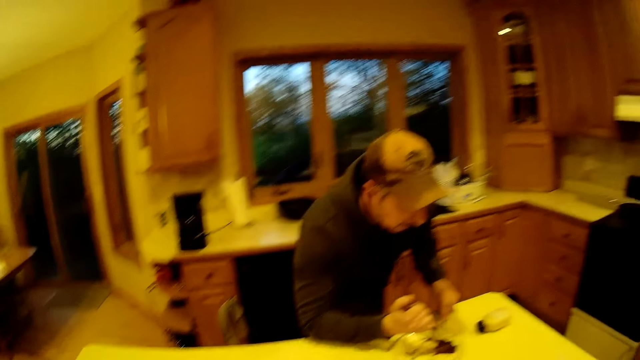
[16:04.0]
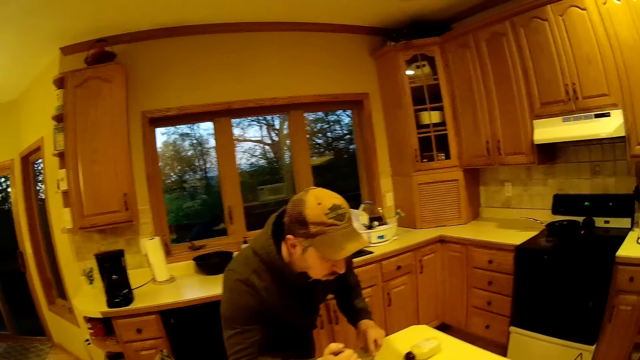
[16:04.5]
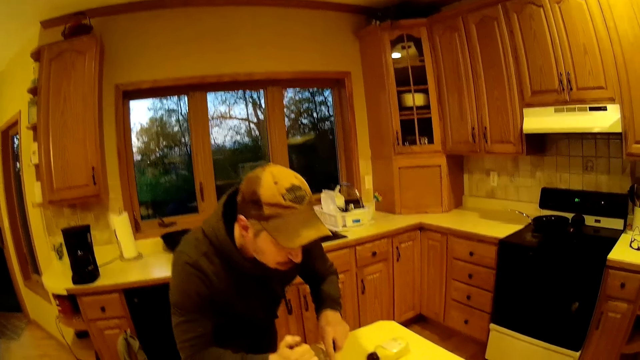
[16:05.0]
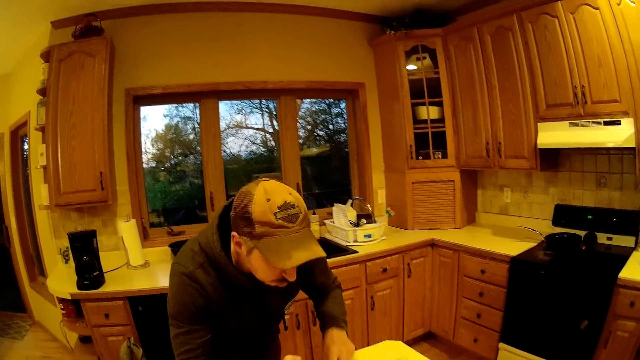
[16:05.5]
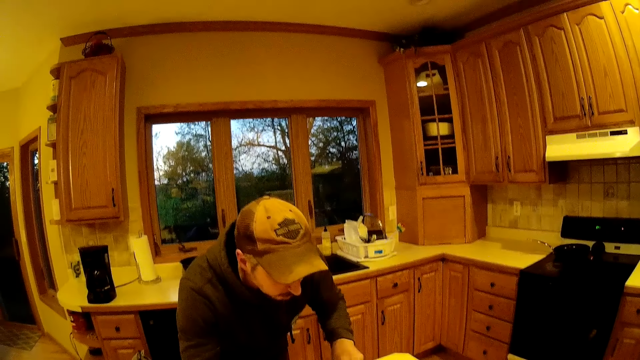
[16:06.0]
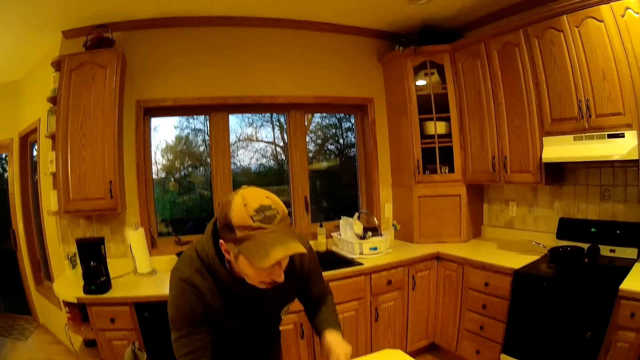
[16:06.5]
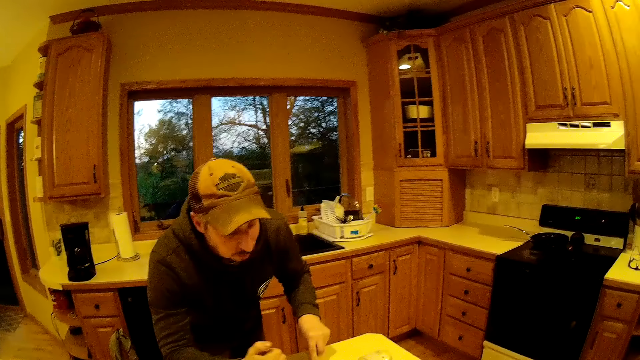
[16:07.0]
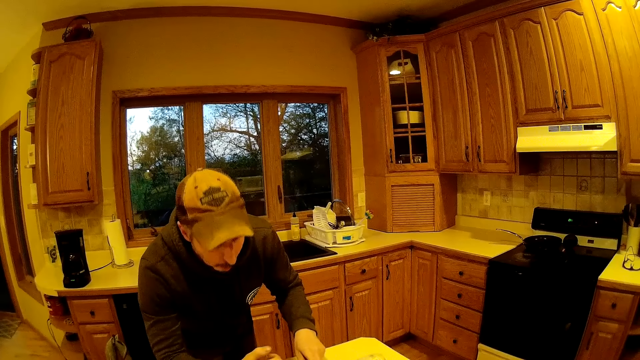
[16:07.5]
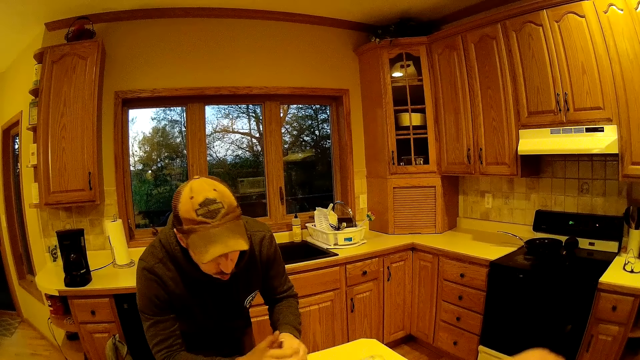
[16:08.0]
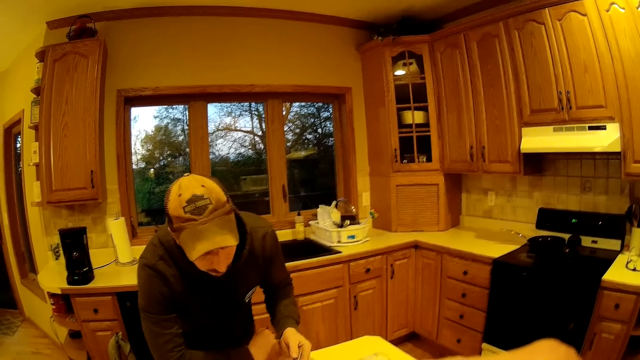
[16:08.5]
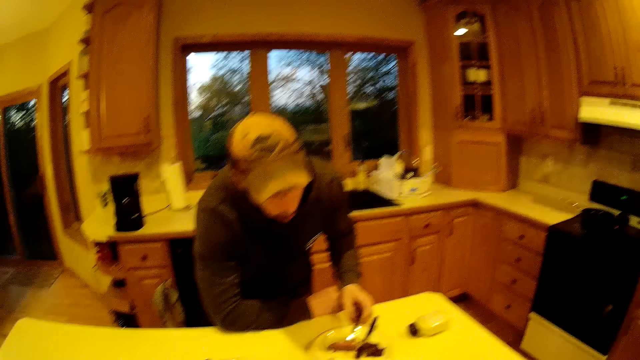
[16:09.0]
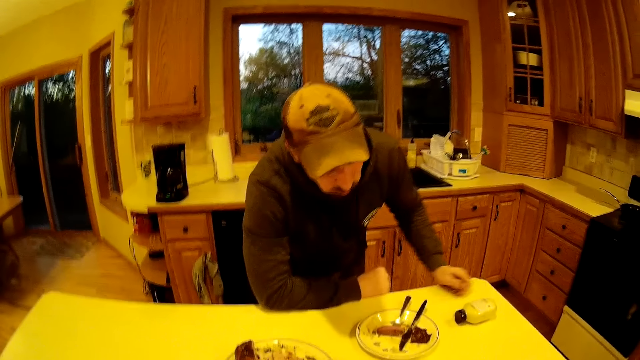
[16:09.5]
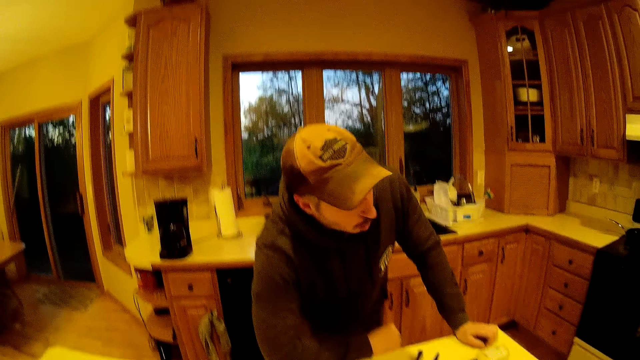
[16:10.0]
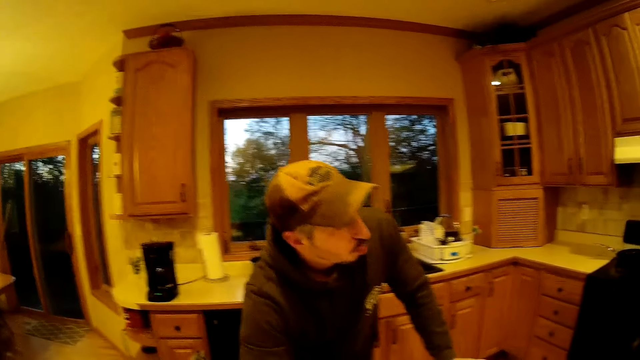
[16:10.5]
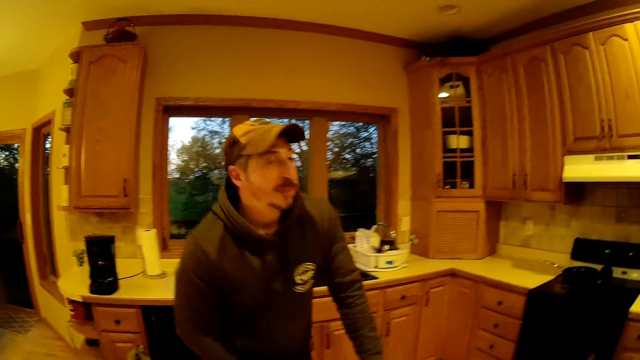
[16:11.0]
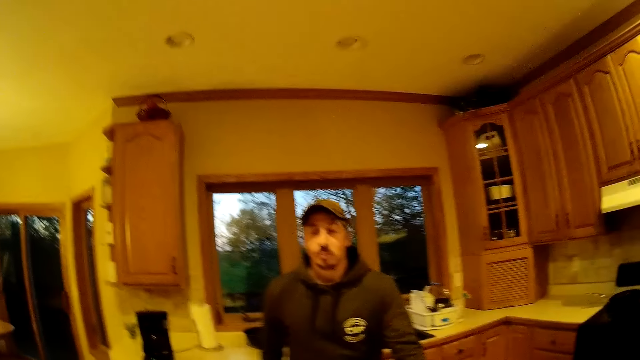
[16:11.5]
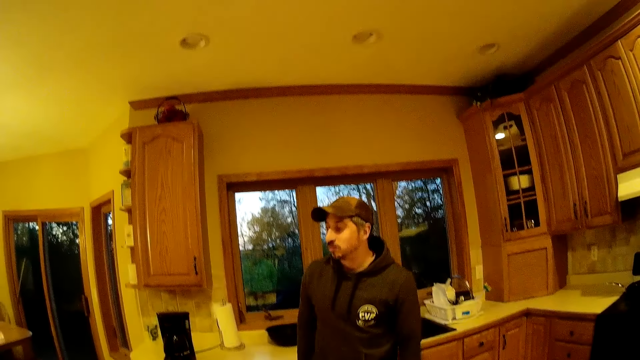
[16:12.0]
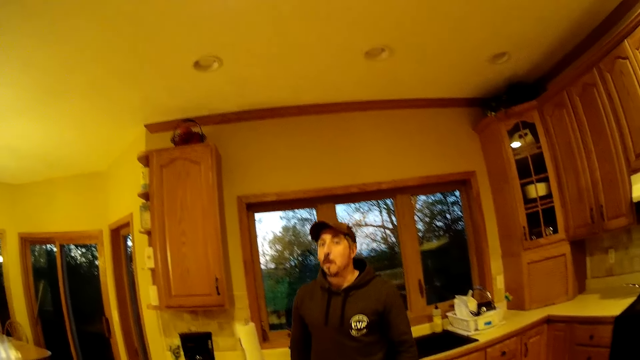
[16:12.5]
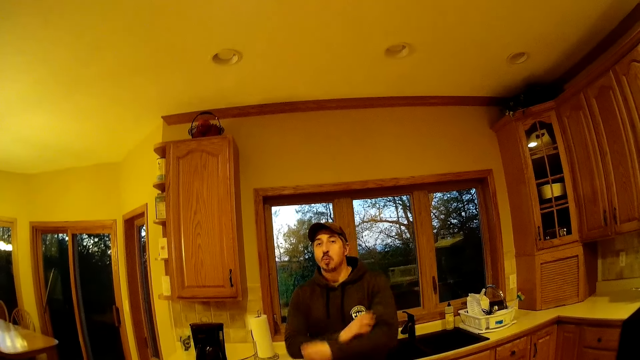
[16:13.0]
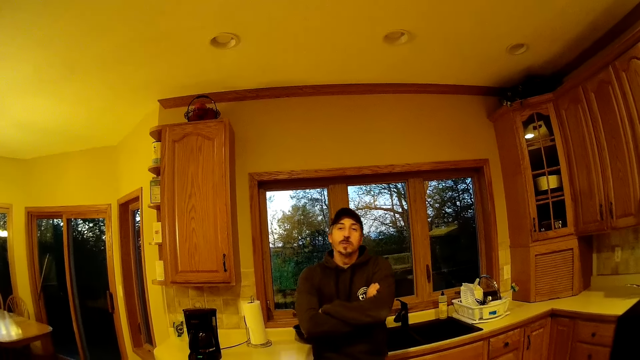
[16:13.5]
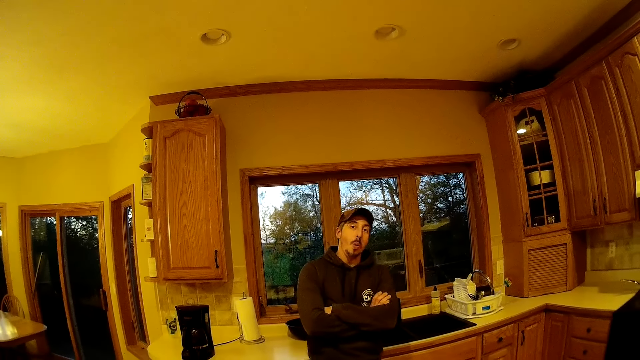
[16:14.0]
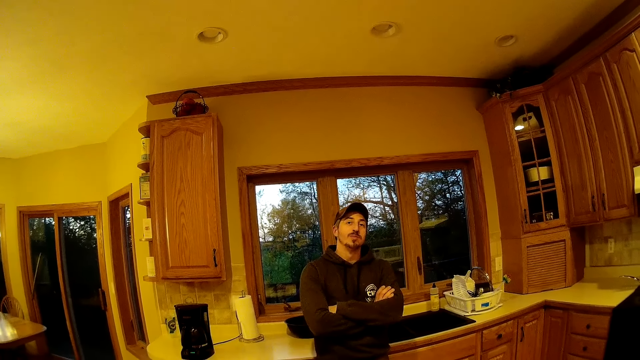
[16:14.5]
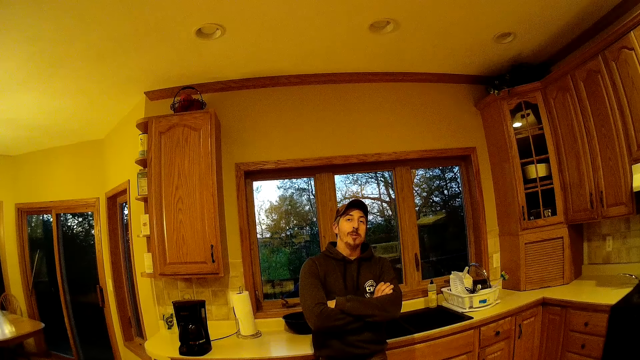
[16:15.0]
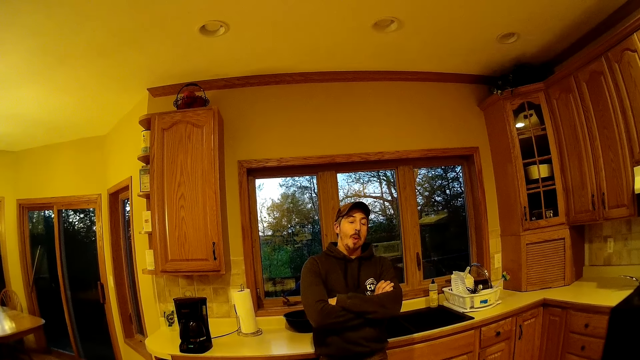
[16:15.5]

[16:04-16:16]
The man cuts off a piece of meat with the fork and knife in both hands. The man drops the knife. The camera wearer passes the fork to the left hand. The man drops the fork on the plate with his left hand. The man pushes away from the kitchen table. The man adjusts his standing posture. The camera wearer converses with the man. The man folds his arms. The man leans on the kitchen counter.

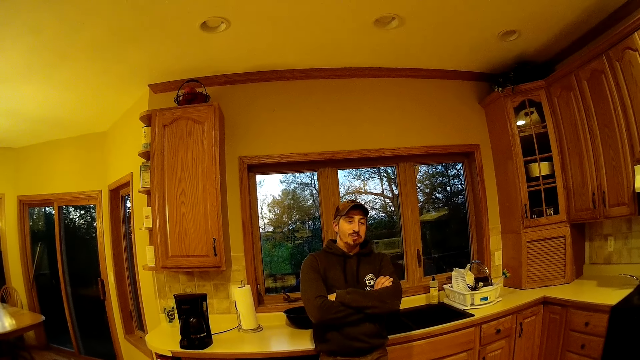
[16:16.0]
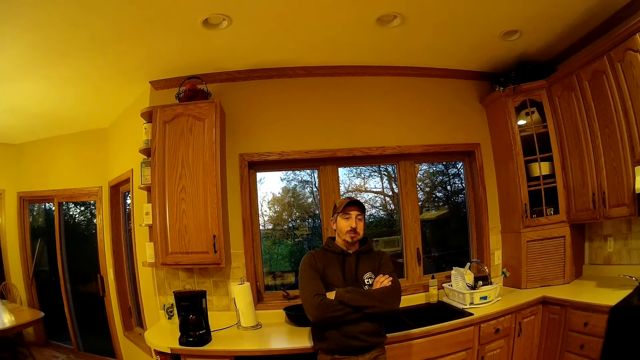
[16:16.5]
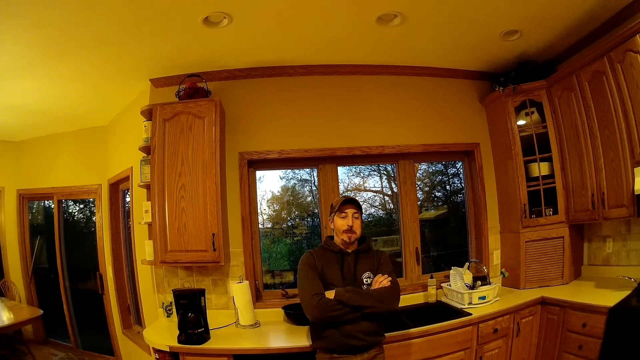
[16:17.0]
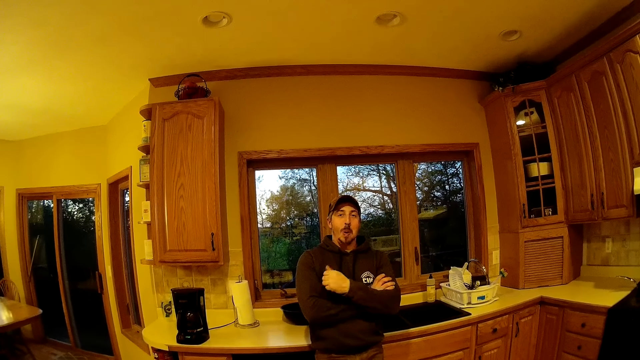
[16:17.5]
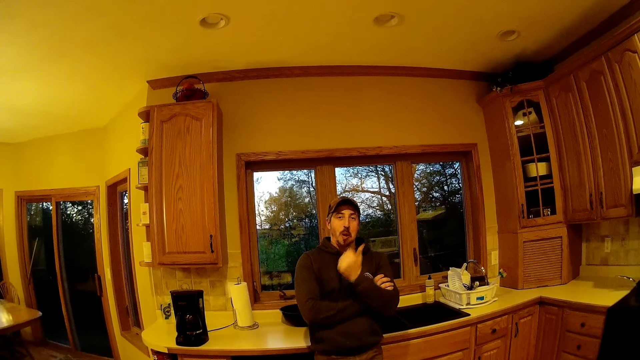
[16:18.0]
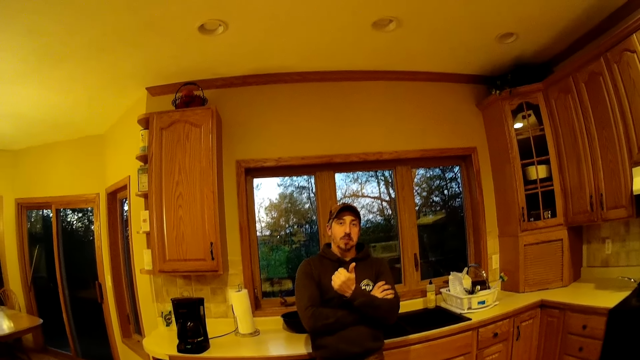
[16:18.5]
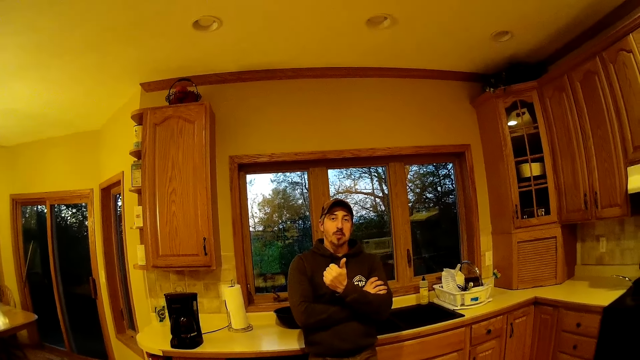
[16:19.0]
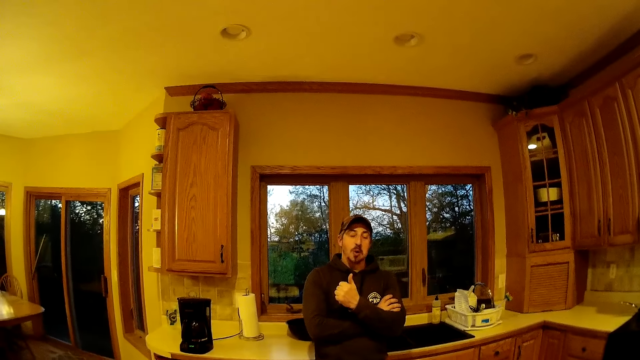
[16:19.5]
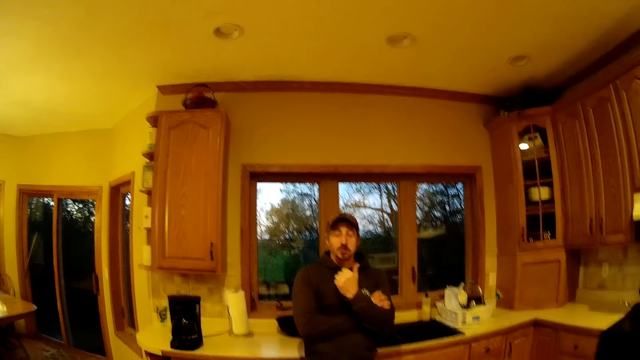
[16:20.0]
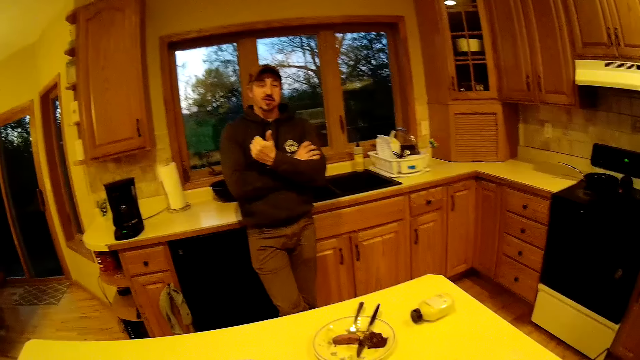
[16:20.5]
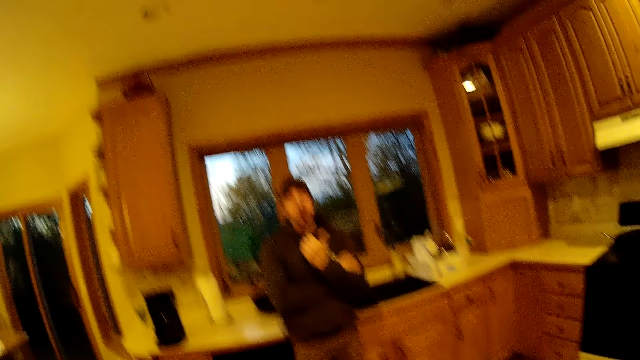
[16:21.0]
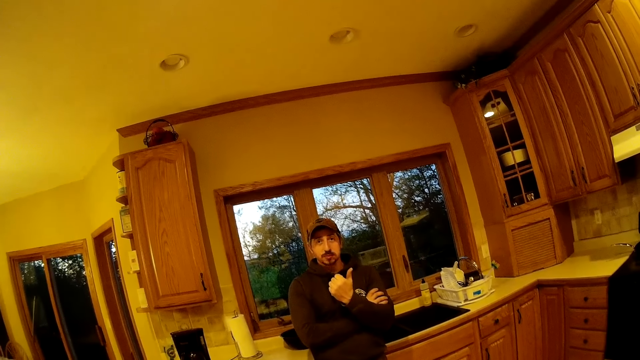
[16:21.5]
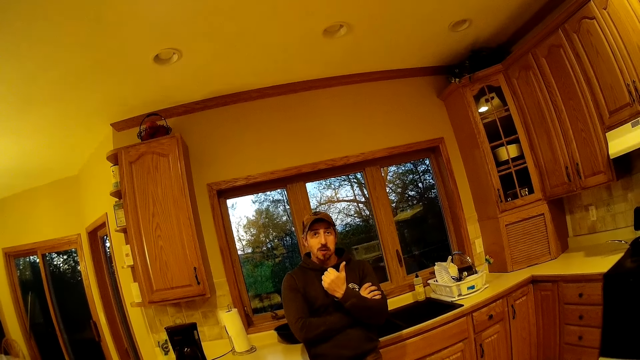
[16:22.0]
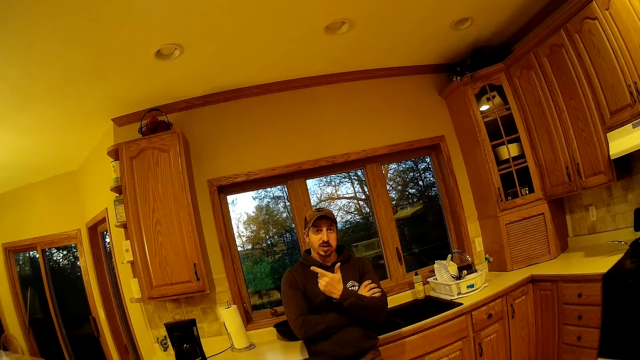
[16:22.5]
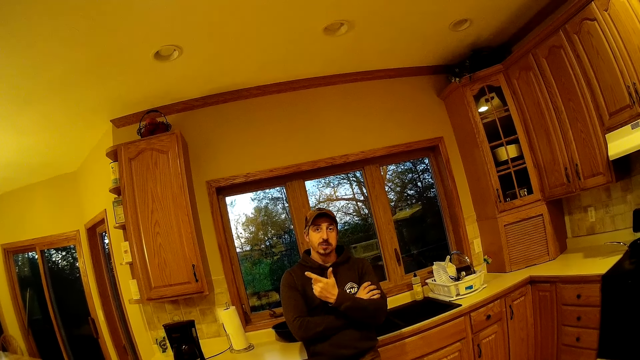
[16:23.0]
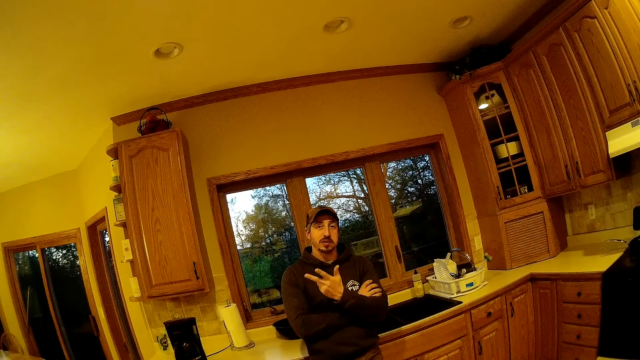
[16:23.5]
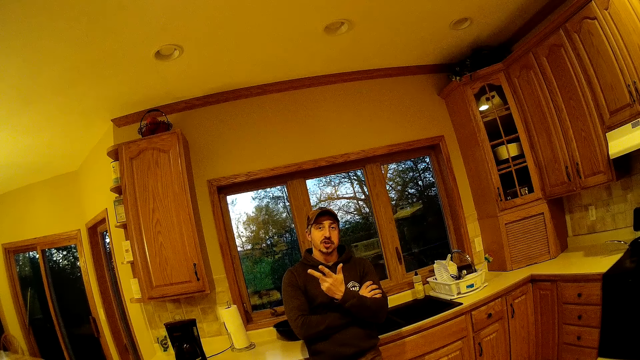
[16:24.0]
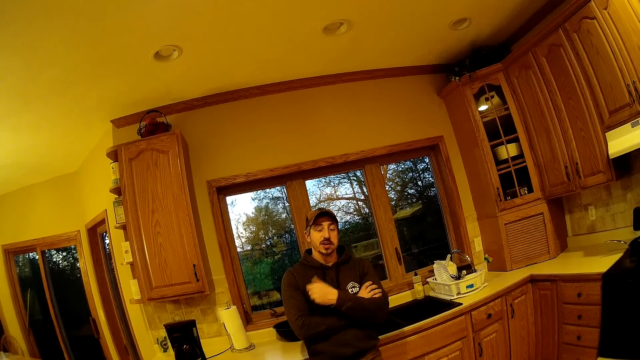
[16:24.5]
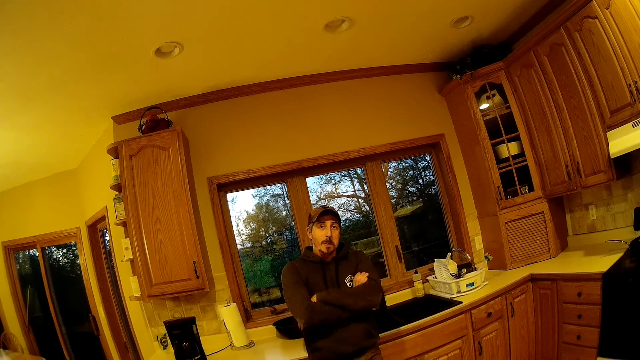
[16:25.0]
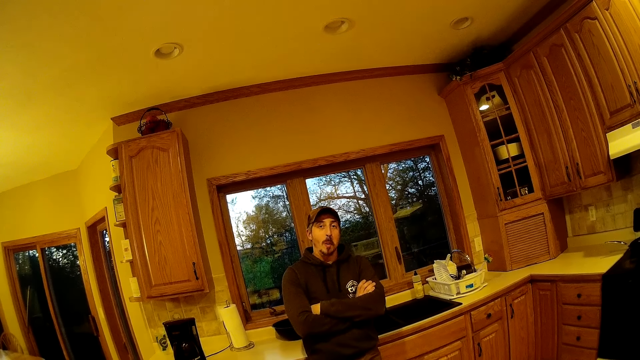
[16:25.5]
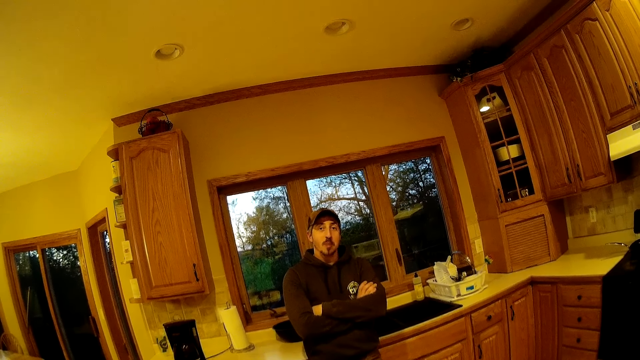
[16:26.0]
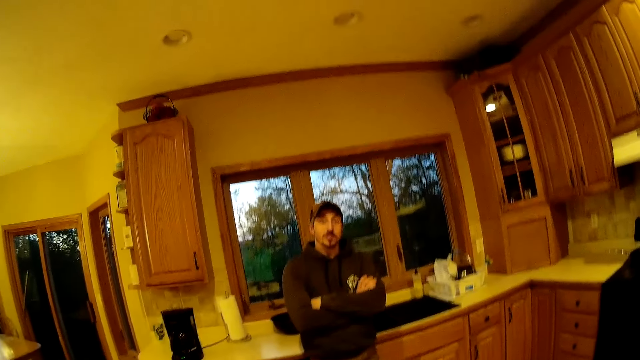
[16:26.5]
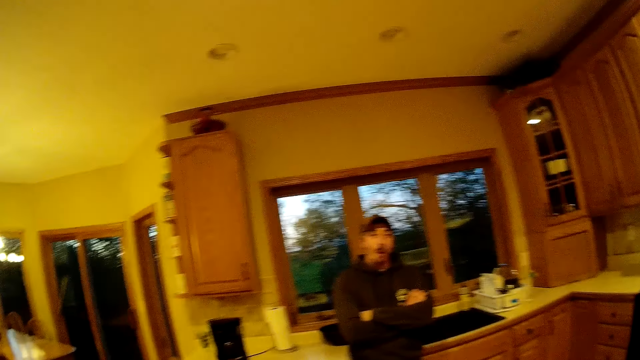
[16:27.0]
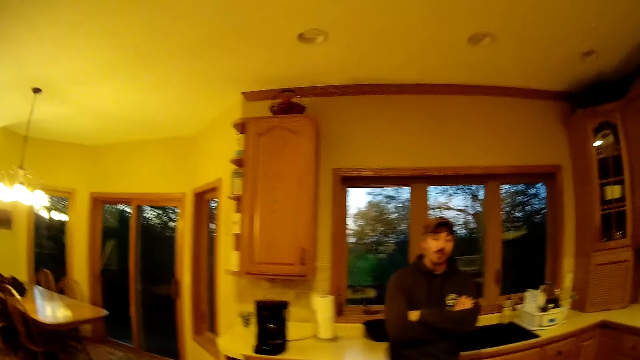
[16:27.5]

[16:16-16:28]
The man counts with his left hand. The man gestures with a hand.
